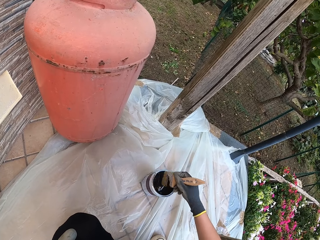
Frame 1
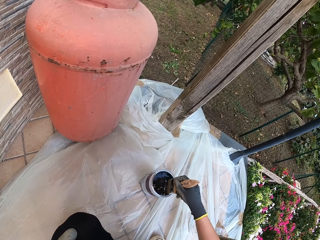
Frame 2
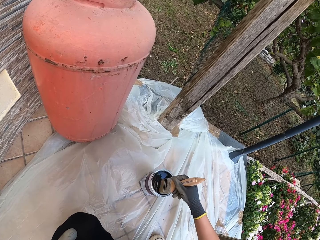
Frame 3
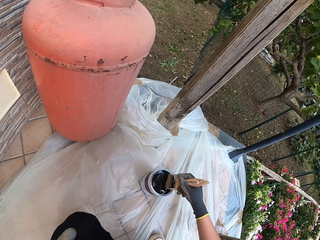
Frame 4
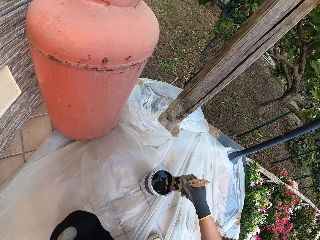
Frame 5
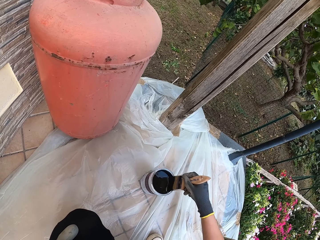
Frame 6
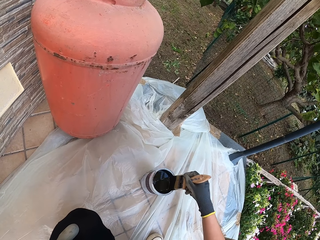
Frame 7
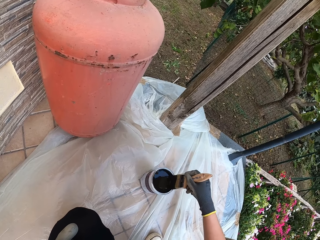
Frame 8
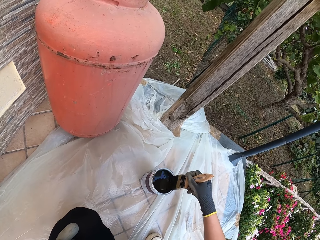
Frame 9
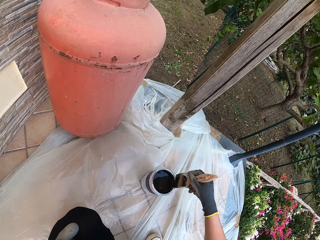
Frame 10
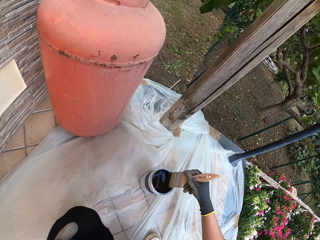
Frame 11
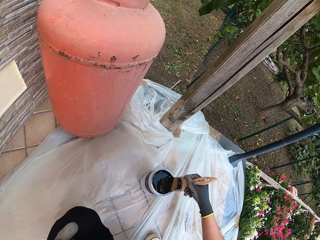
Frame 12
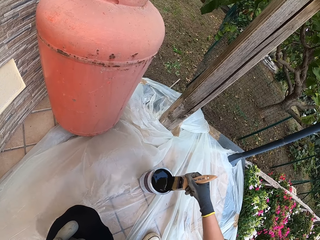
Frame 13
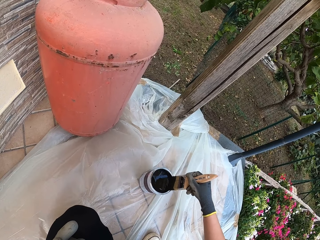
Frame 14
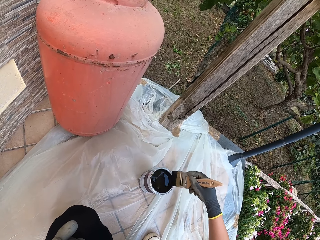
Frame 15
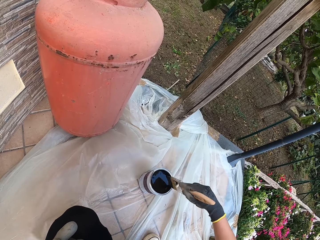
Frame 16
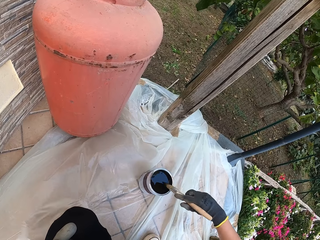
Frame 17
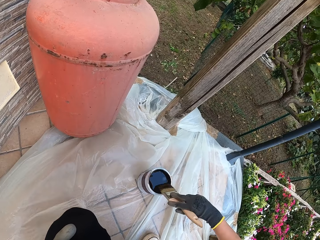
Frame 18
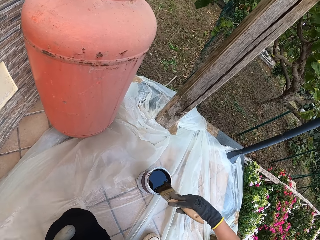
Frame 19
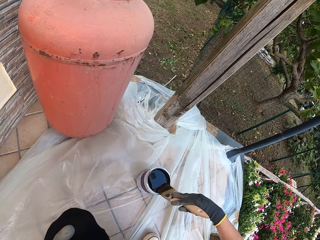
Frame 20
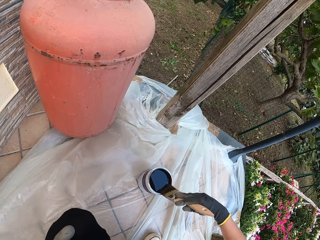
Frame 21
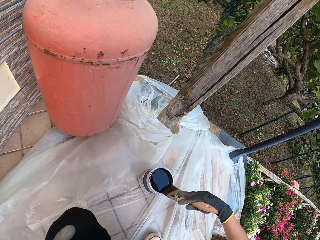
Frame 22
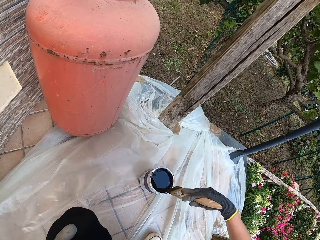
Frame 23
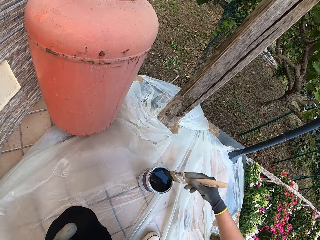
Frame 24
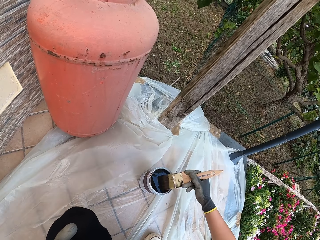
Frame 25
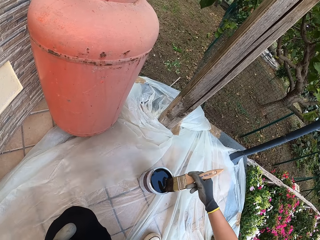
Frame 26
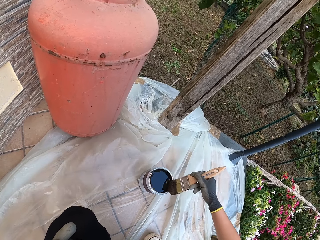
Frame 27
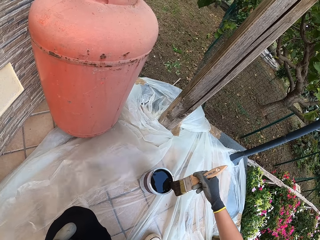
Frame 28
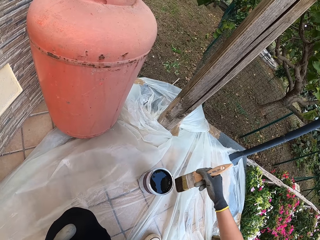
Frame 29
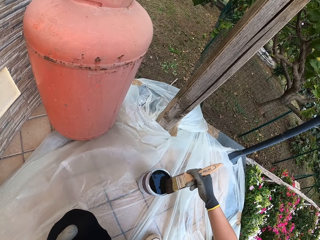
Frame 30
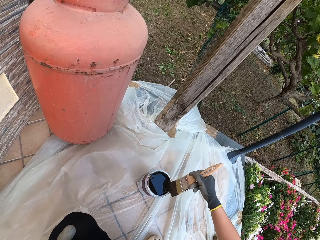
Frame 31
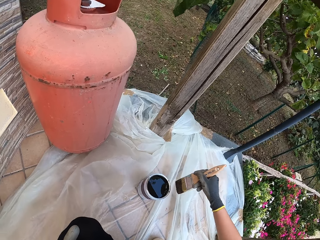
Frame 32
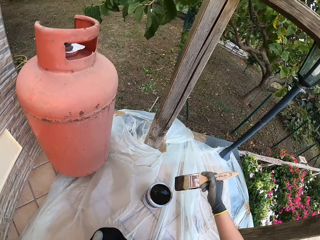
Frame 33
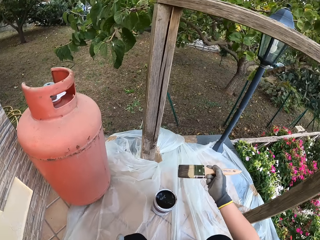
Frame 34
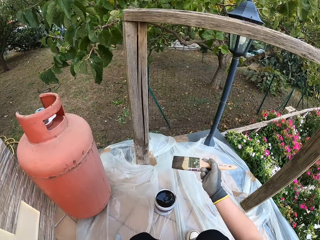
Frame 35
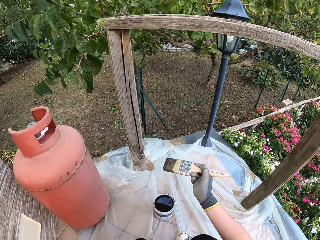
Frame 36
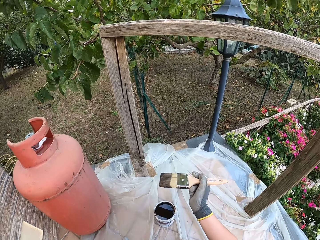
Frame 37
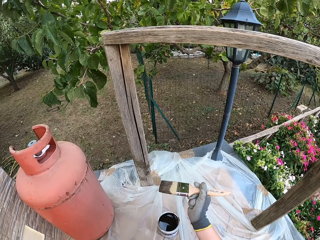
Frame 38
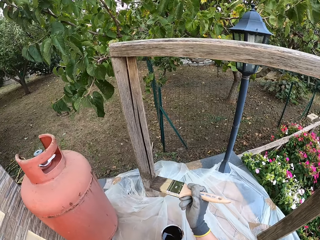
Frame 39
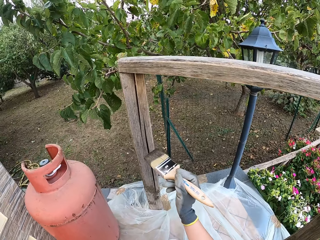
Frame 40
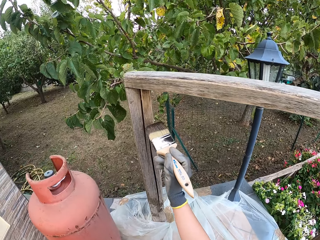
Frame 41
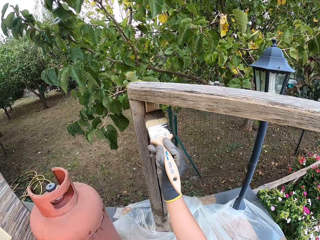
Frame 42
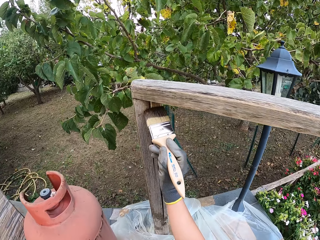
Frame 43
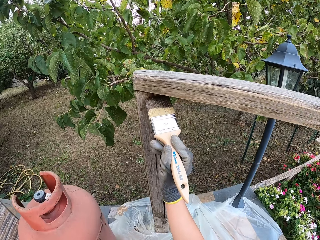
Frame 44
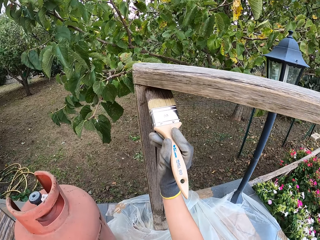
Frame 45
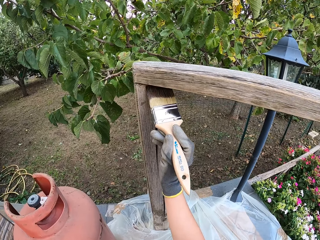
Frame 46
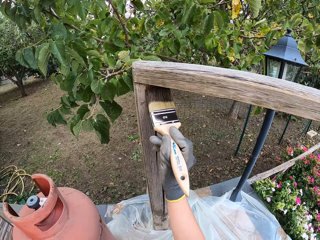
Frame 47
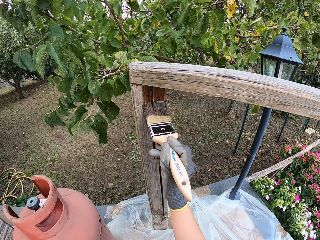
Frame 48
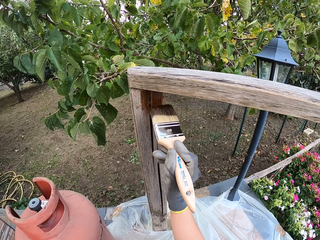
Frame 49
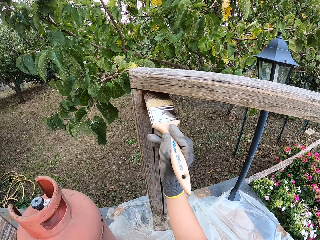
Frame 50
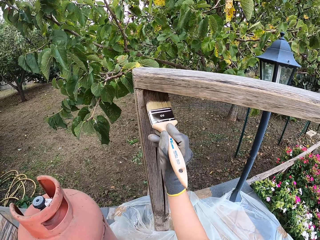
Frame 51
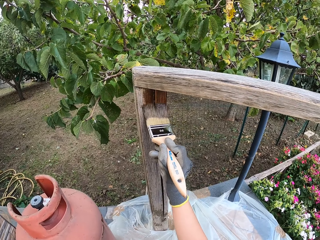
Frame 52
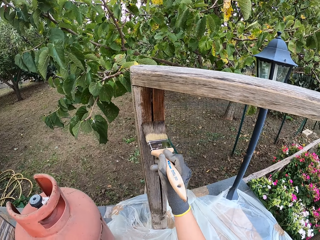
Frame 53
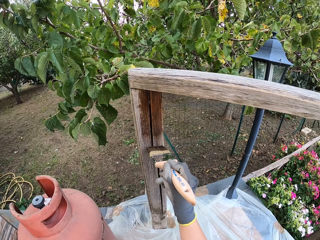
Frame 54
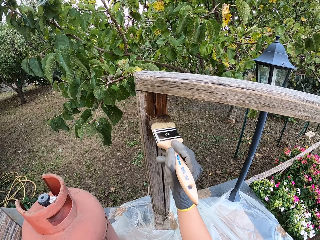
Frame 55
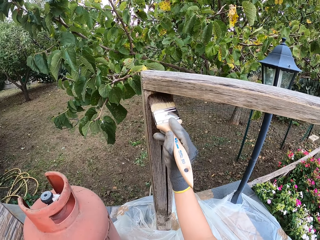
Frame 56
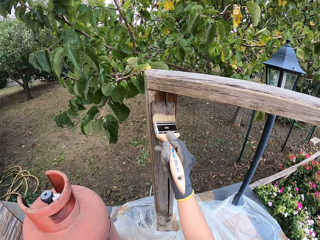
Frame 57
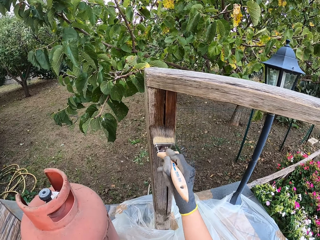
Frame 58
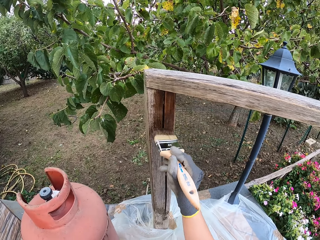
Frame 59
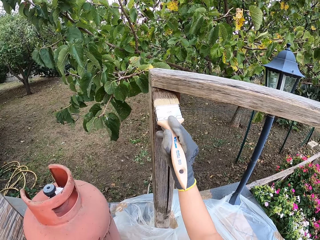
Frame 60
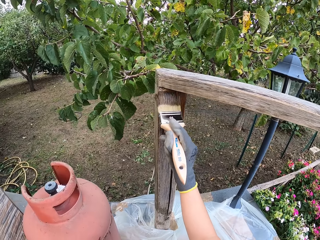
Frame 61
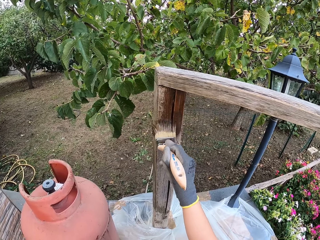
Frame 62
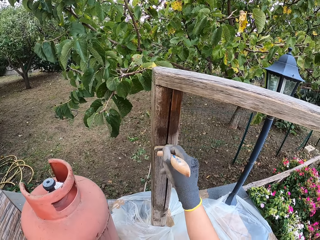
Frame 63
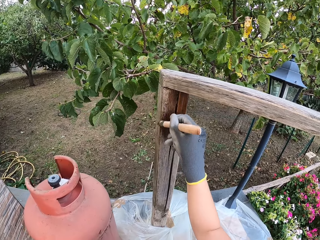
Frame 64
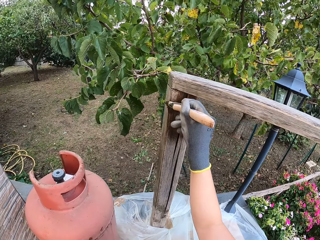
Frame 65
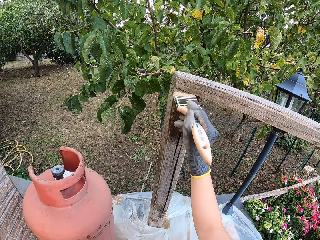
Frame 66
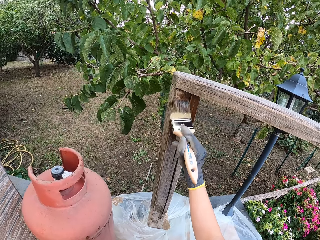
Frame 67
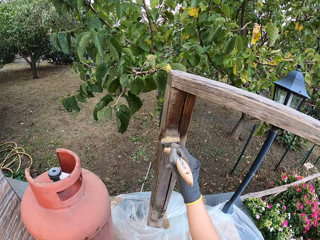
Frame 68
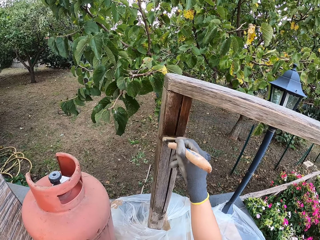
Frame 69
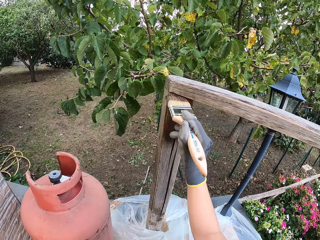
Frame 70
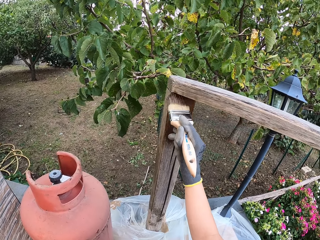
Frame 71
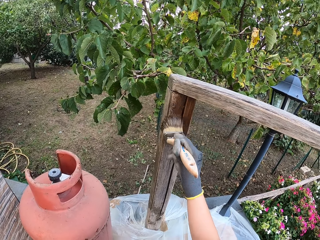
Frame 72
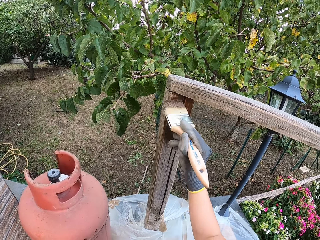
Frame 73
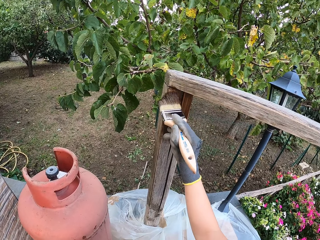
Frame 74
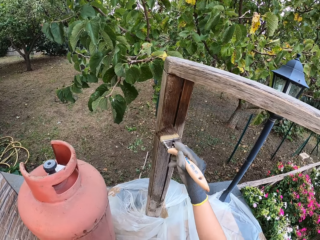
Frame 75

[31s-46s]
The camera wearer paints the balustrade.

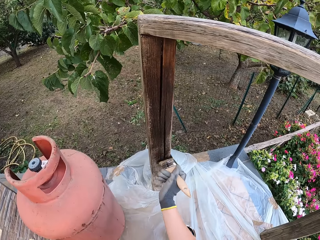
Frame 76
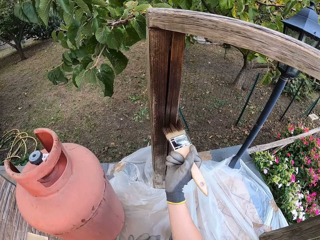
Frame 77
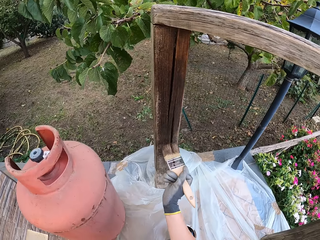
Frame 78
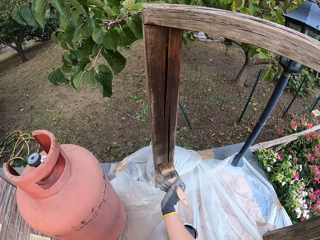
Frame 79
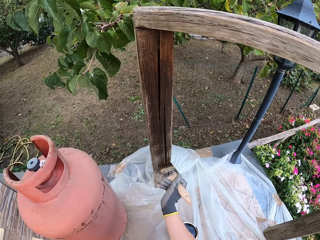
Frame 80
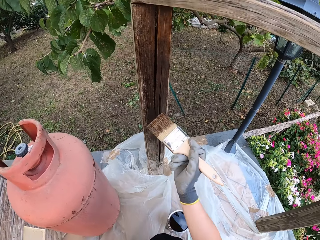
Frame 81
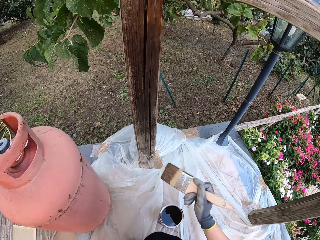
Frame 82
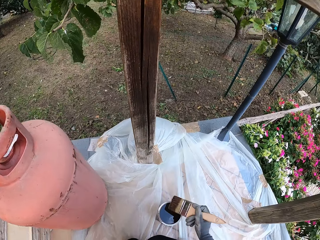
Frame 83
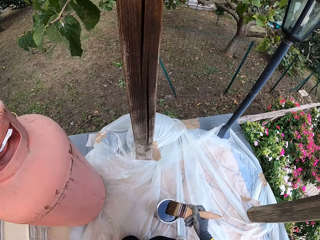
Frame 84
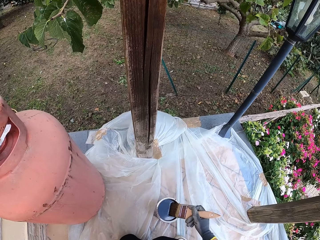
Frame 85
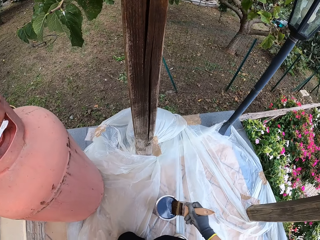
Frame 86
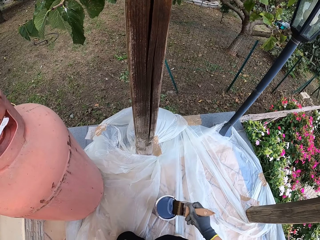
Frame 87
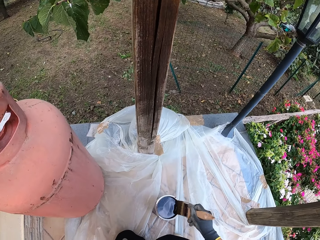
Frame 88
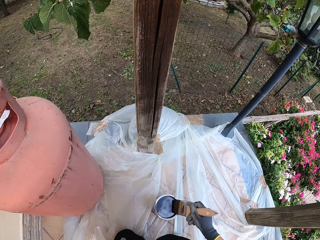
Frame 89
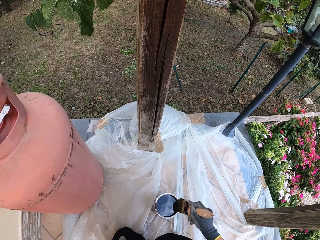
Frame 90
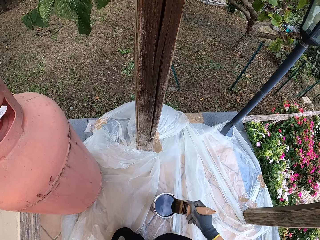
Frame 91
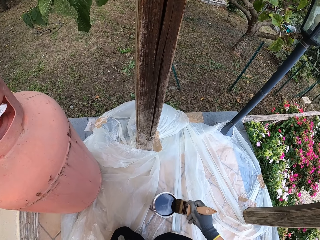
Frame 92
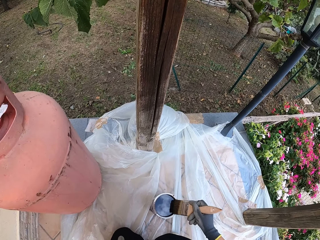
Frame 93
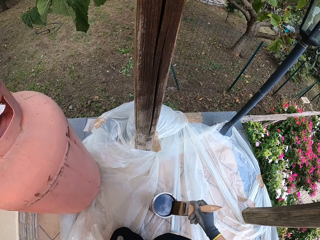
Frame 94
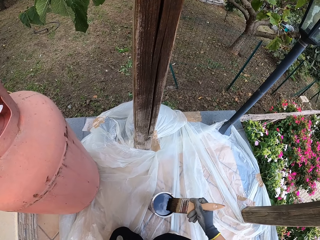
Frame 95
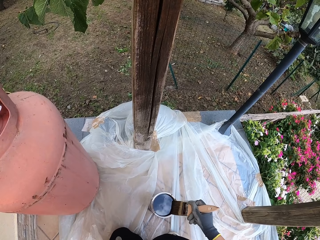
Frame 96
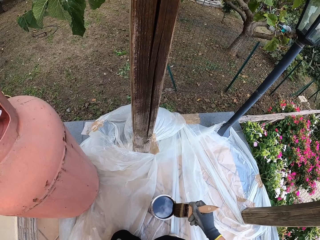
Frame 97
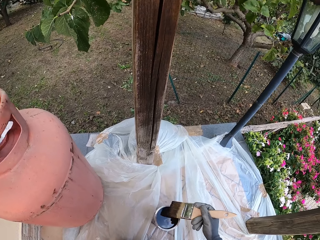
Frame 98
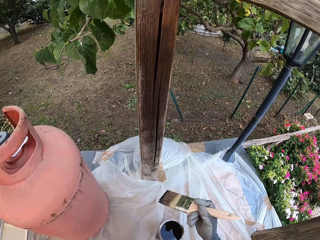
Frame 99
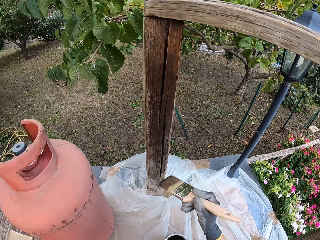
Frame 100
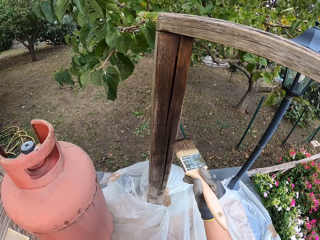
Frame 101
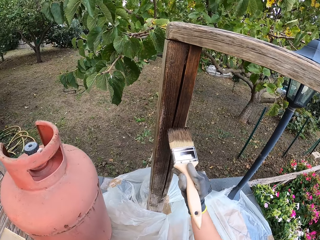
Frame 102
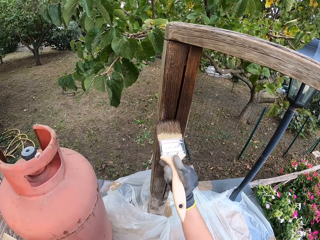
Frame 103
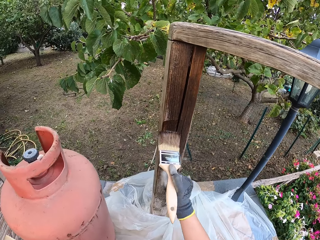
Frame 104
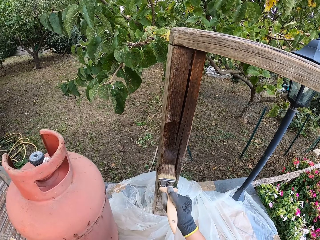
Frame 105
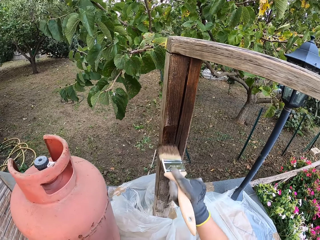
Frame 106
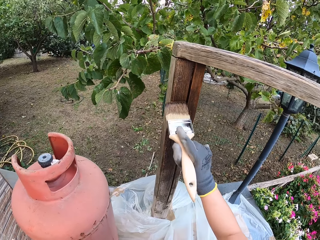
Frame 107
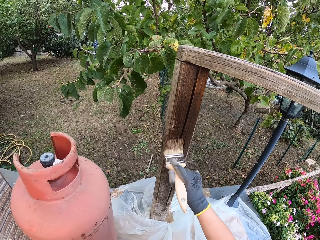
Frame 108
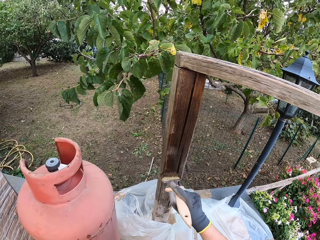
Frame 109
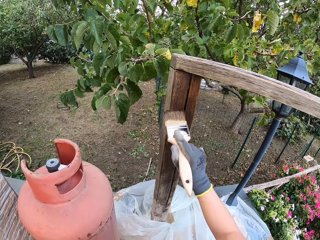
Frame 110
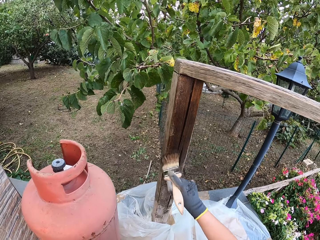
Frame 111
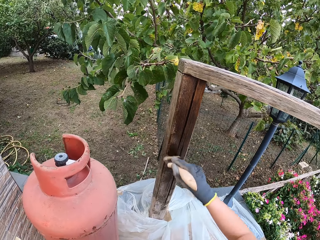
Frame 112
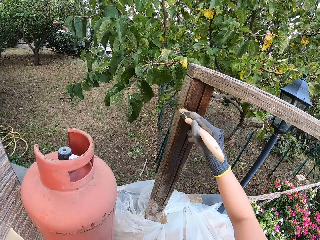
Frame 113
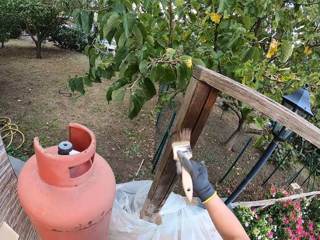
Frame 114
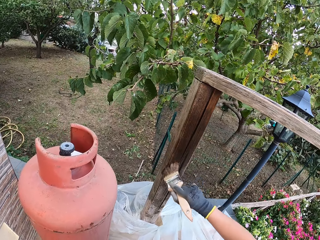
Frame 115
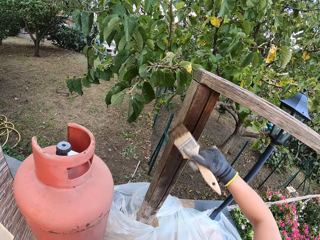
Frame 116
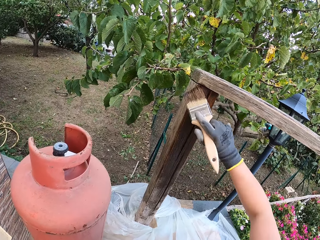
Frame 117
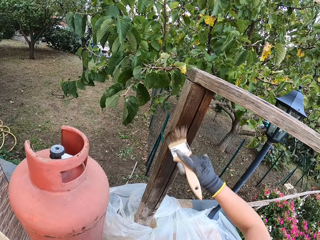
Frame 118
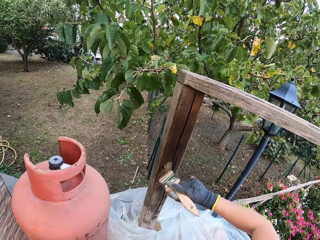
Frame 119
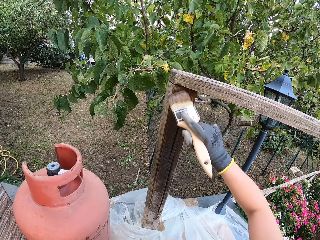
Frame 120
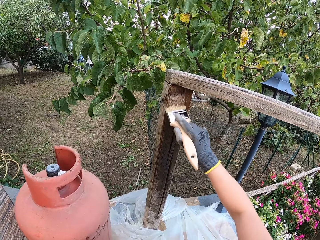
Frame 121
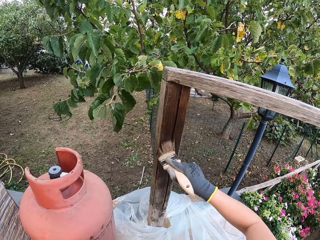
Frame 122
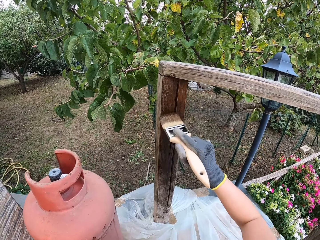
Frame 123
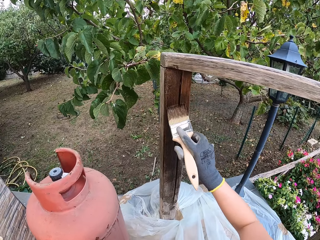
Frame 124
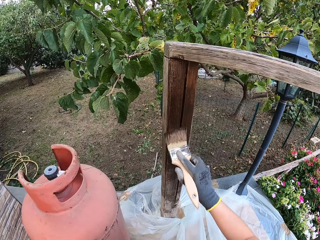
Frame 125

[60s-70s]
The camera wearer draws paint from the paint can with a paint brush. They paint the balustrade.
